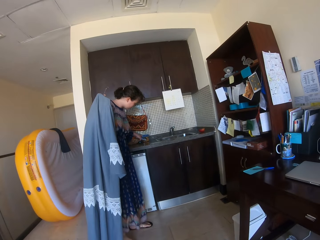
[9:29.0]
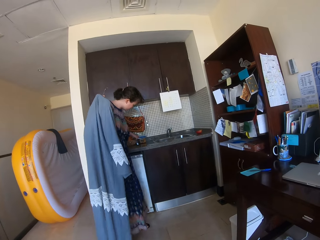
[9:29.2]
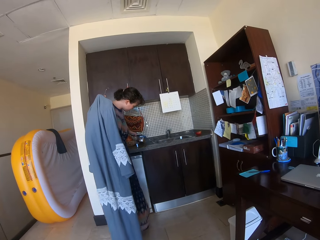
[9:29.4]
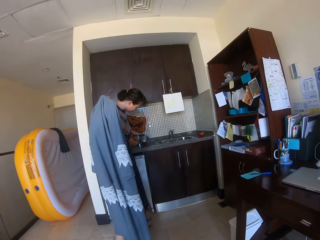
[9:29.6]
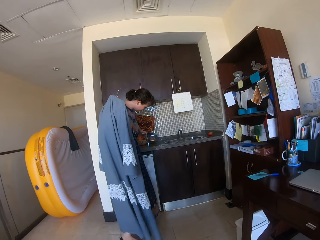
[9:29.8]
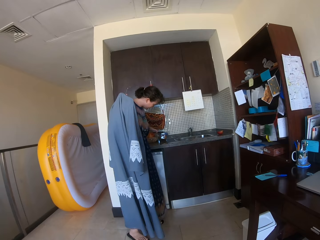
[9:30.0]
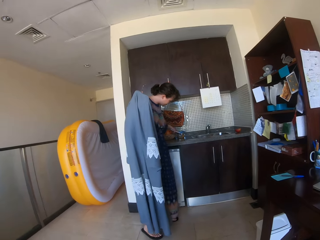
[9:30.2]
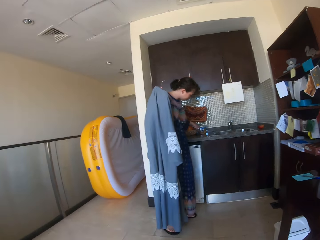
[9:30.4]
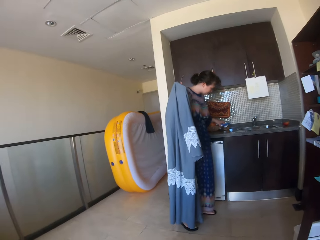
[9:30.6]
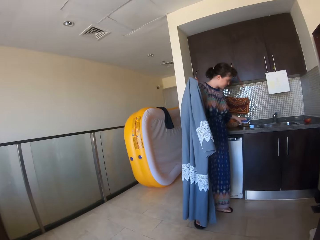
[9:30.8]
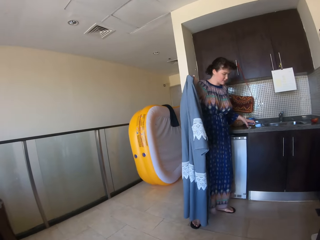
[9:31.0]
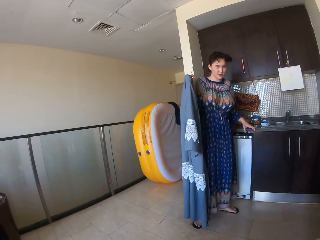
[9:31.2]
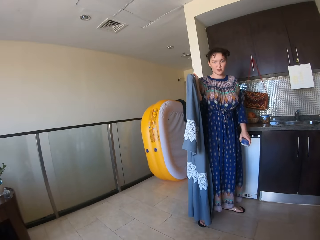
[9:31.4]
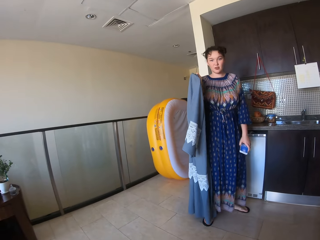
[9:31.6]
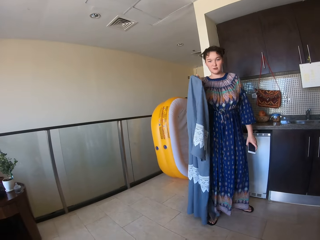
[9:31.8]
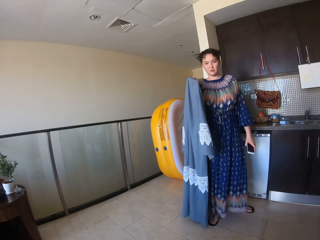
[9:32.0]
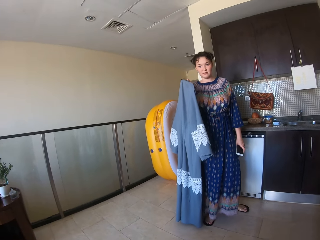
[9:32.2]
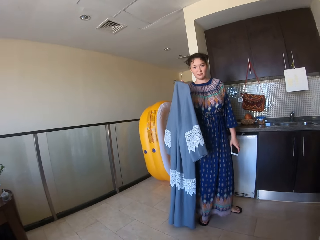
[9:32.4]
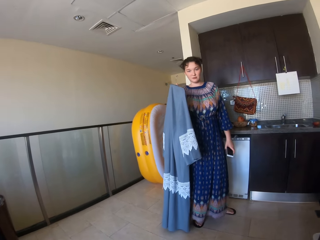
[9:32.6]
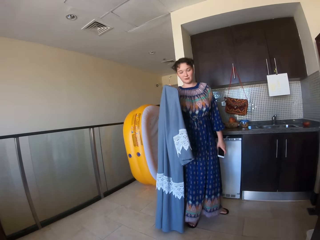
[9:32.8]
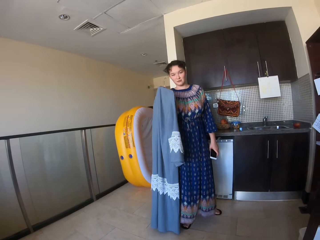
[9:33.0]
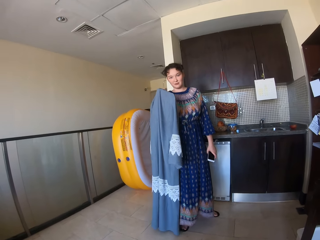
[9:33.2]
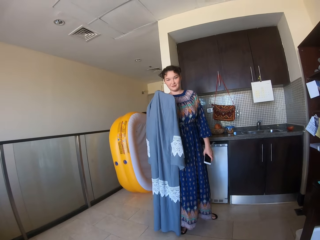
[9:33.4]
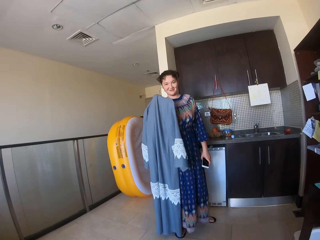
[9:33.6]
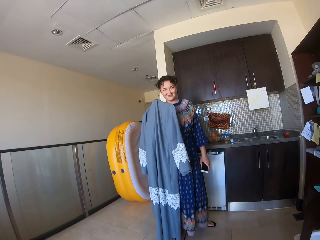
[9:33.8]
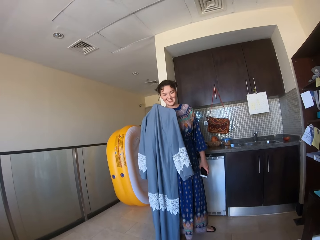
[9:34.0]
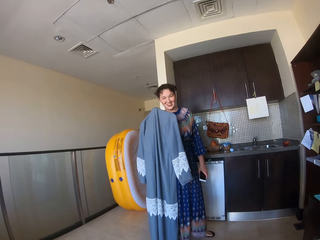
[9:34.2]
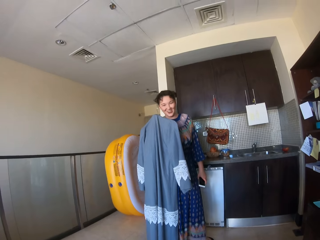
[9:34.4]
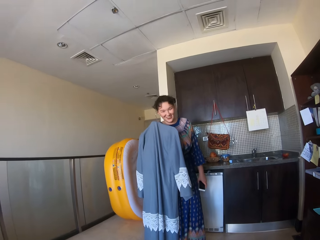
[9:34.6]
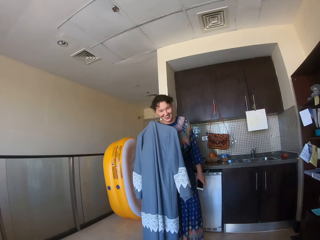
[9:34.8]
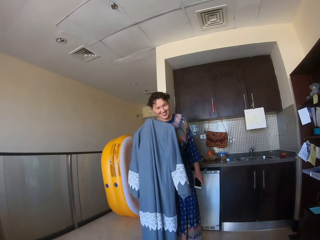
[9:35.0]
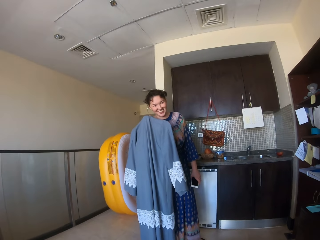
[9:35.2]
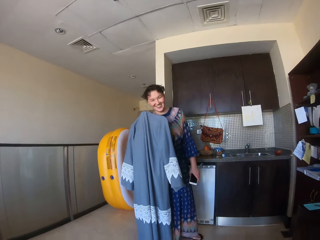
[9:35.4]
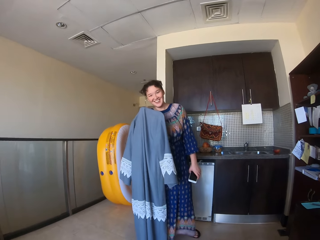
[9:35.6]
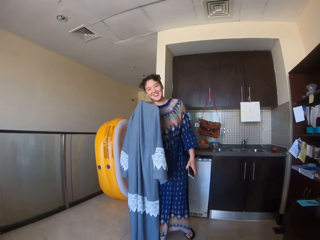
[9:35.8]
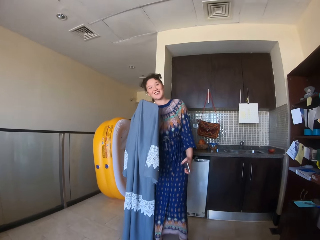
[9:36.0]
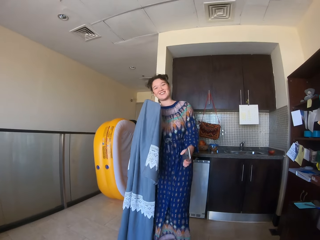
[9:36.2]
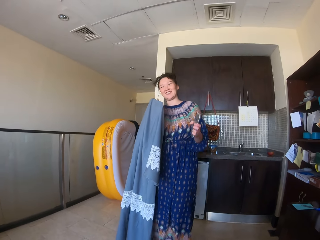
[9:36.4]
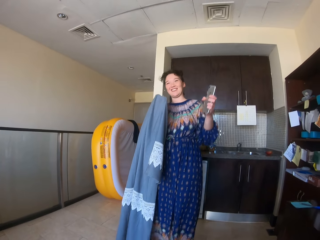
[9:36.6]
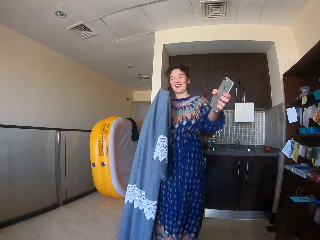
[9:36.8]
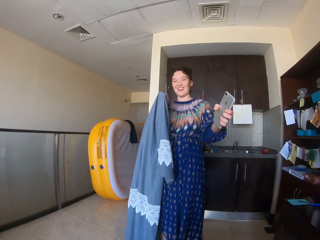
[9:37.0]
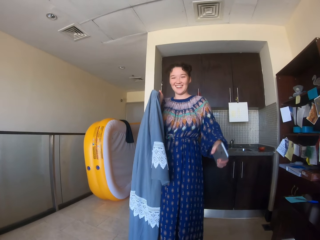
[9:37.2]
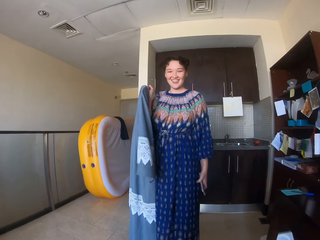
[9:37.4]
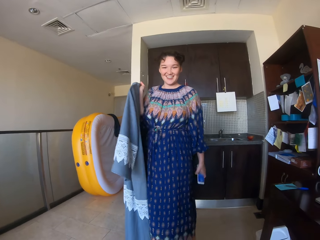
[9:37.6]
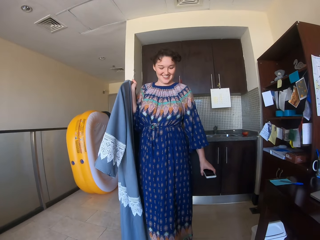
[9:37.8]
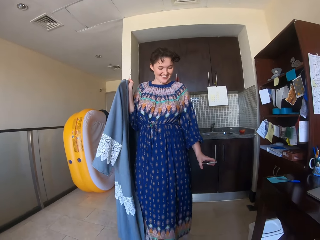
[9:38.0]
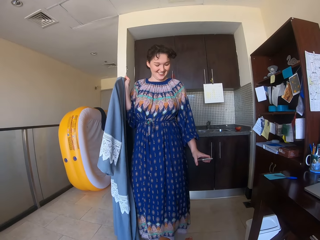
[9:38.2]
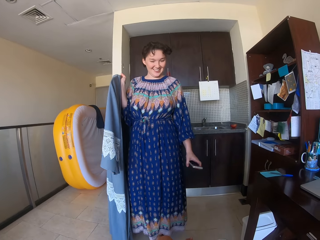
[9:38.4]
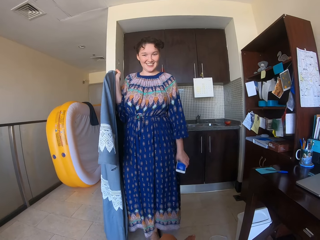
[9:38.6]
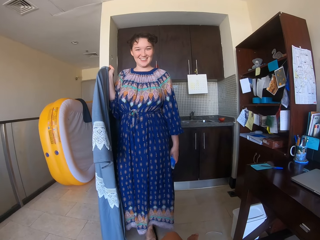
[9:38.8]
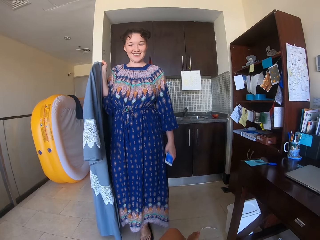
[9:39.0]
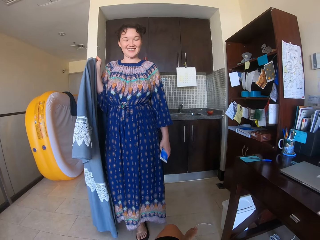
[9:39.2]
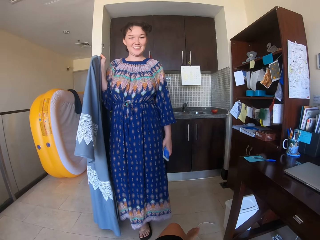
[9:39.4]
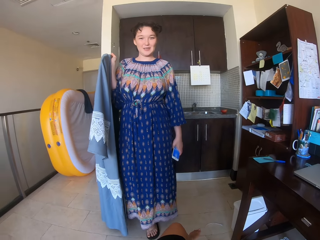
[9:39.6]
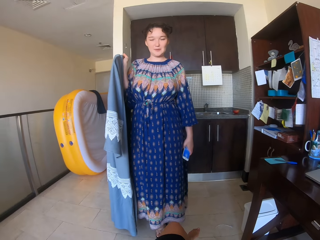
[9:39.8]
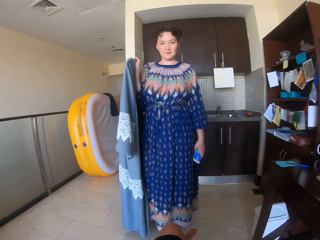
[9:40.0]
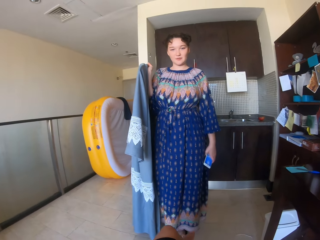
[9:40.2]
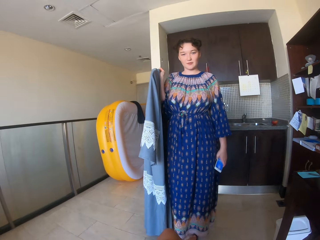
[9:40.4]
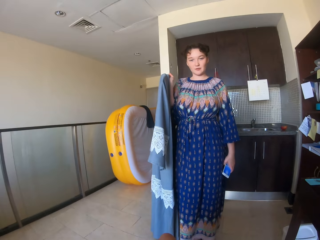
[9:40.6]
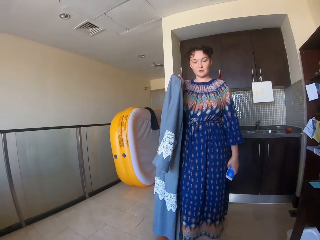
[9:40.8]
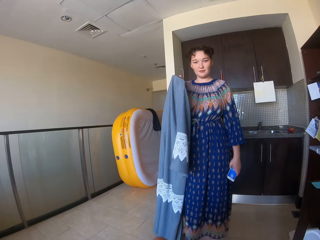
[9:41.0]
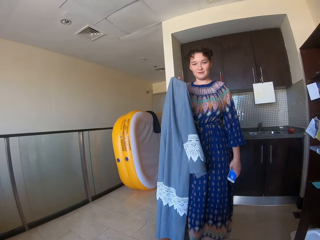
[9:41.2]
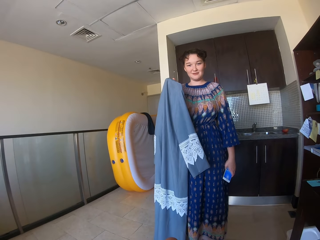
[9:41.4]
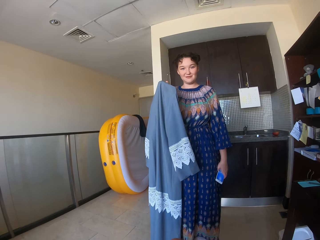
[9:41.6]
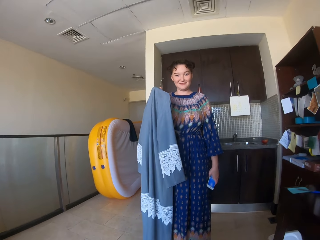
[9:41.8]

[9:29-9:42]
A woman touches a plate on the sink and turns around. The camera wearer speaks to the woman. The woman stands. The woman lifts a hand. The woman looks at the phone. The camera wearer moves her legs.

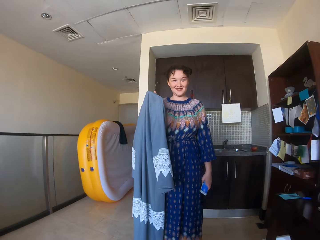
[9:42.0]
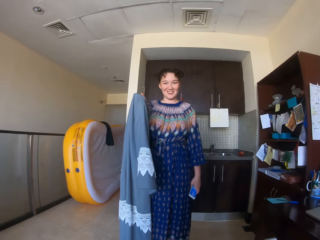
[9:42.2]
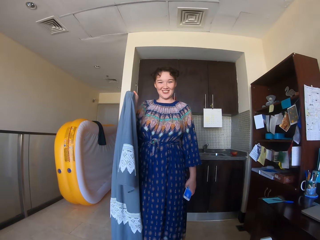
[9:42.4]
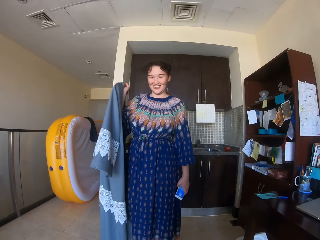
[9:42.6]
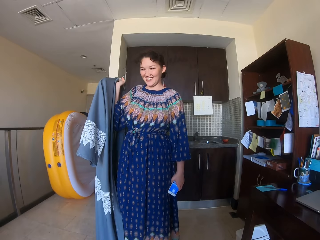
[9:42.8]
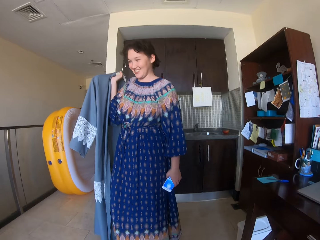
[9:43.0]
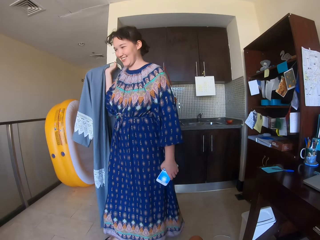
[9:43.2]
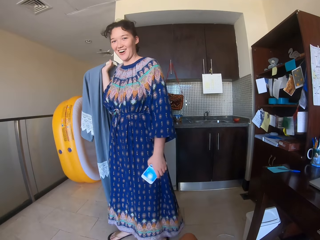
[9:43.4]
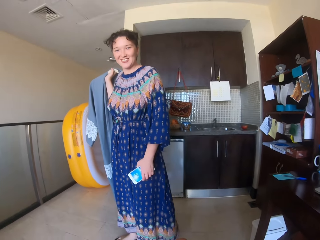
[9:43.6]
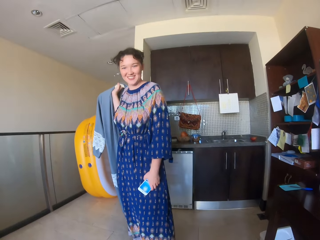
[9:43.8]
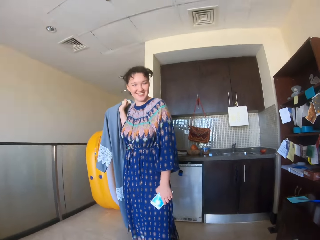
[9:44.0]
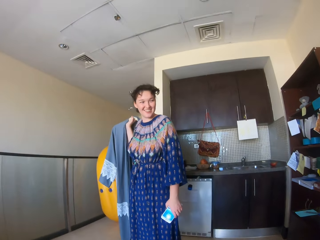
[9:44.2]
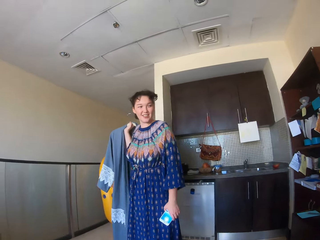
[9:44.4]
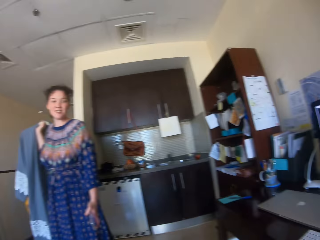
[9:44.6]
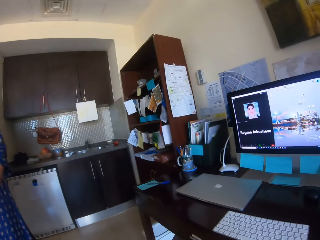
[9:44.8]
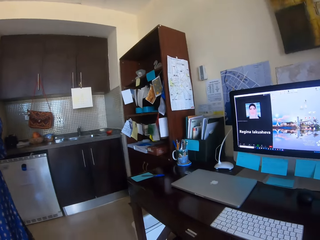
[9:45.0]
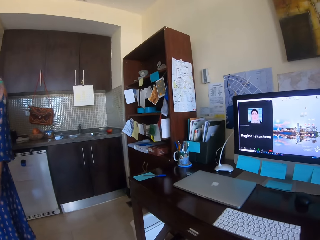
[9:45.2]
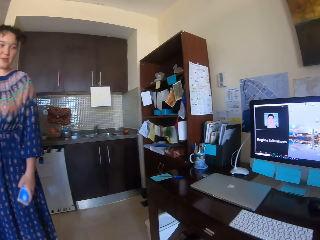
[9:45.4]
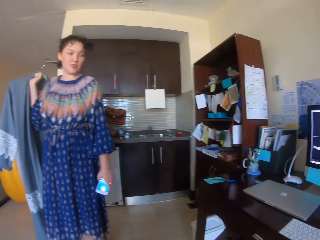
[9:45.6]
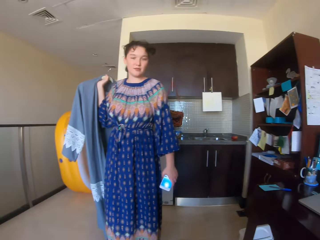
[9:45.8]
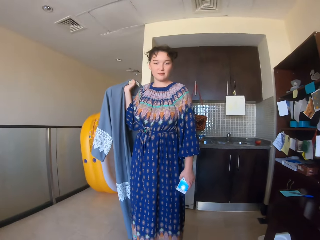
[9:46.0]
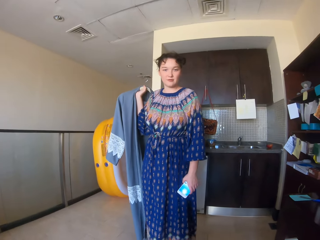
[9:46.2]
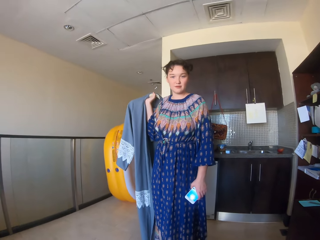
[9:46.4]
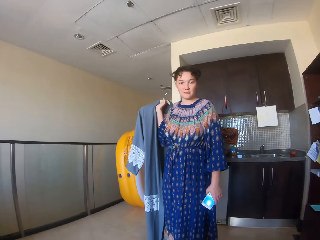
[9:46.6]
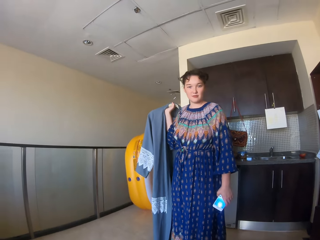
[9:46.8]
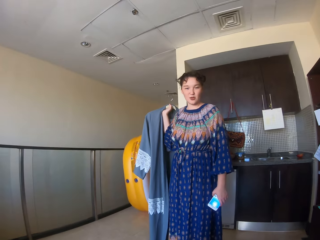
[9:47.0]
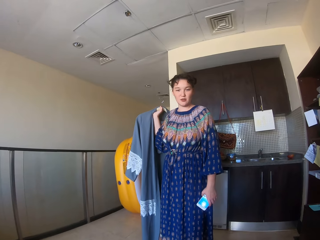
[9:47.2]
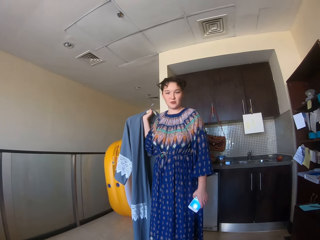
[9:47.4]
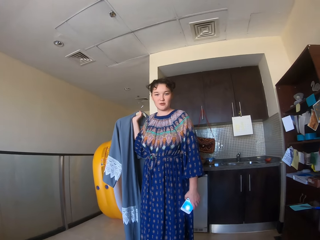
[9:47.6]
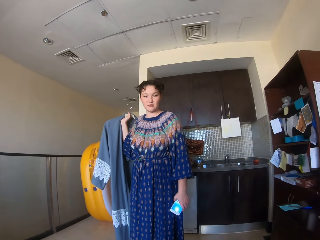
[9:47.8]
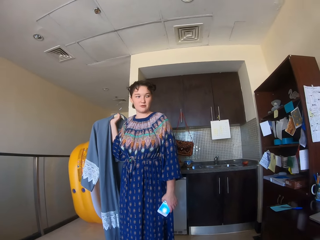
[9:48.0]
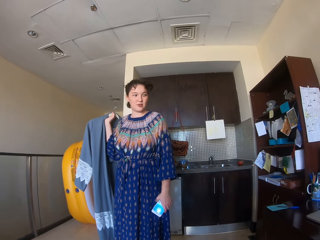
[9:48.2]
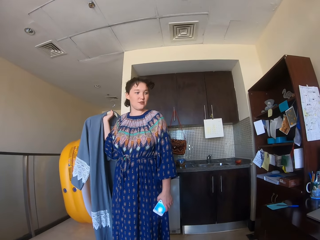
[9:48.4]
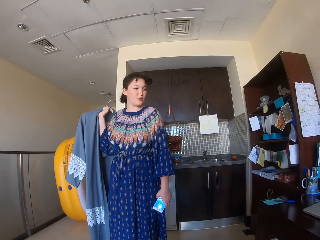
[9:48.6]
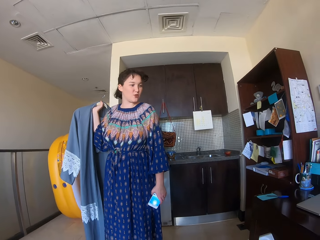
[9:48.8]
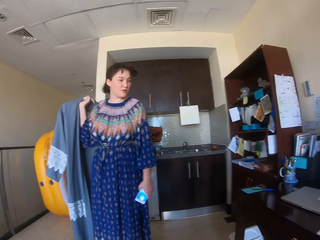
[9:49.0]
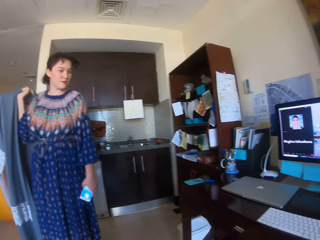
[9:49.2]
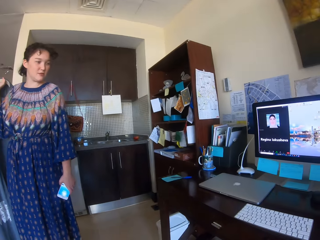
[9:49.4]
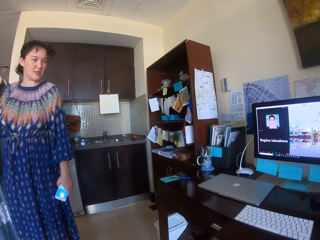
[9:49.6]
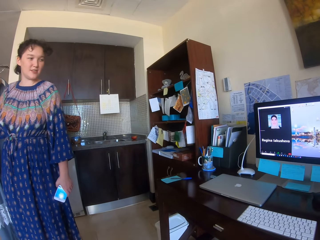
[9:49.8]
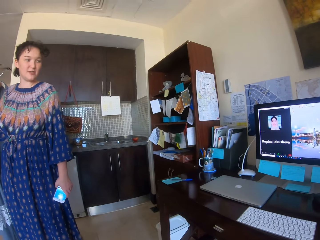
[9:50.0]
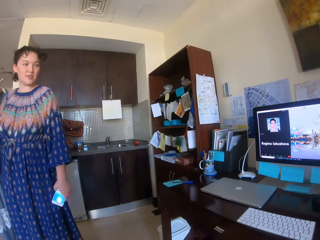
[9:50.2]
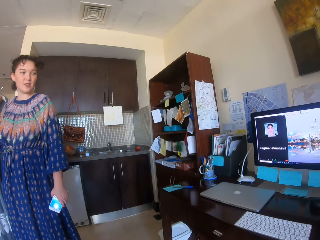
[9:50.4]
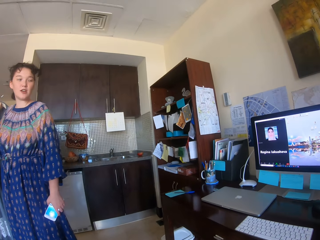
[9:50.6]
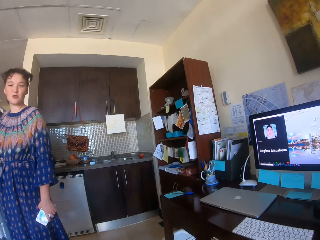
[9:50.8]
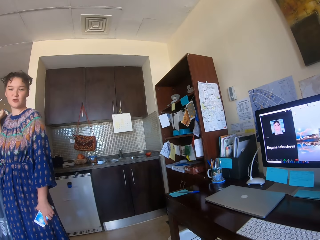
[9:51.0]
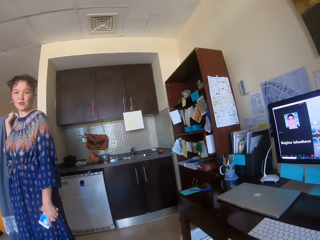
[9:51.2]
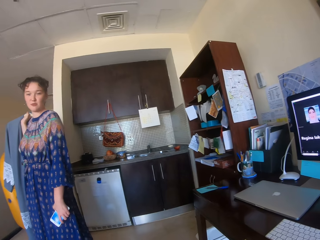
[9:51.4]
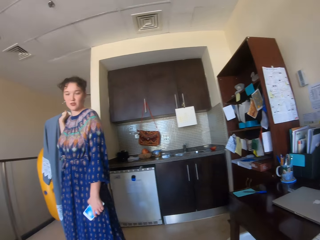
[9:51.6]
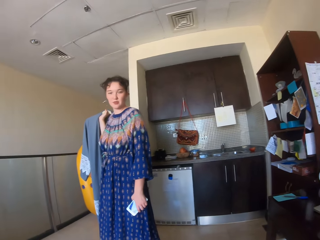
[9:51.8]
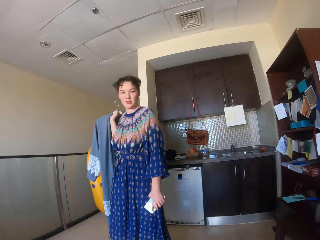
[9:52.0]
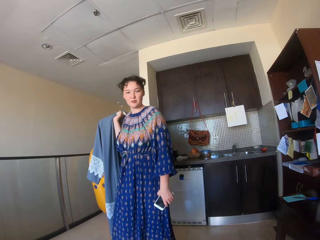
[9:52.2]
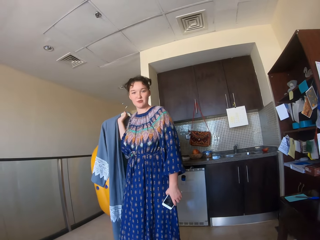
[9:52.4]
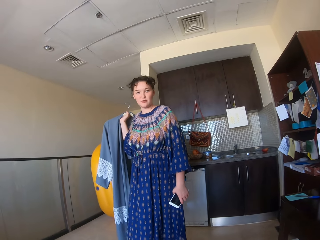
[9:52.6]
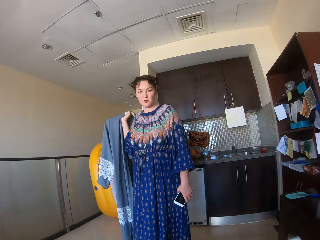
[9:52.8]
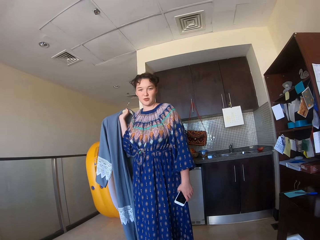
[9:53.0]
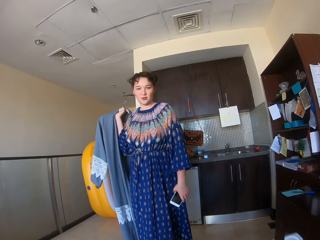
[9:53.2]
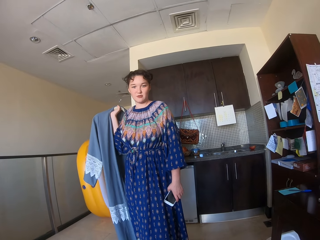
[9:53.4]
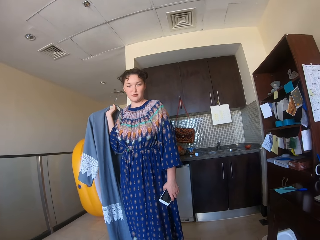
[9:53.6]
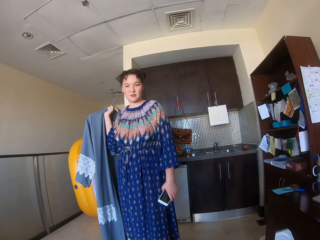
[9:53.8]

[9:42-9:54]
A woman turns around. The woman looks around.
